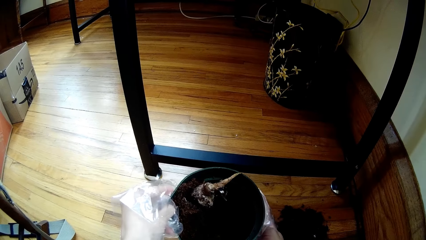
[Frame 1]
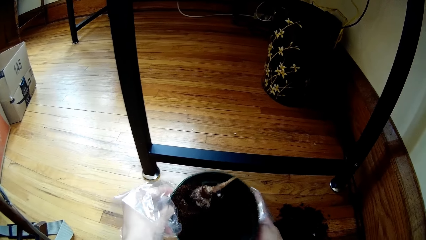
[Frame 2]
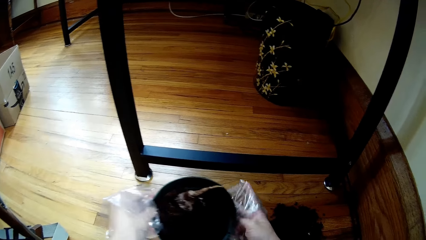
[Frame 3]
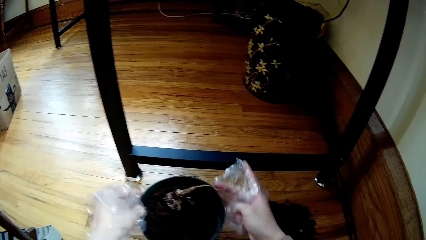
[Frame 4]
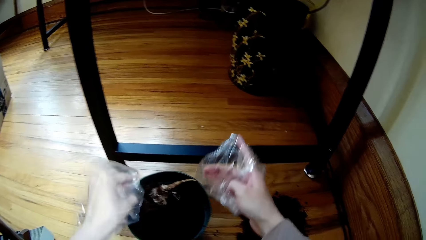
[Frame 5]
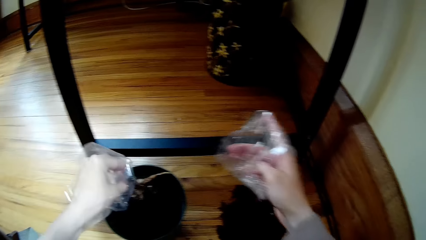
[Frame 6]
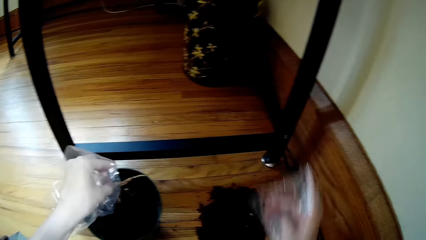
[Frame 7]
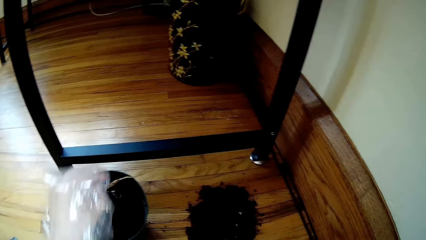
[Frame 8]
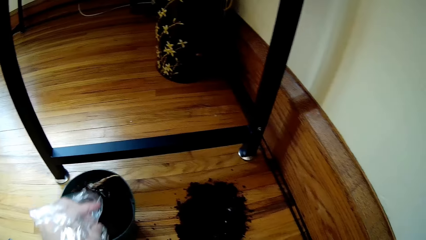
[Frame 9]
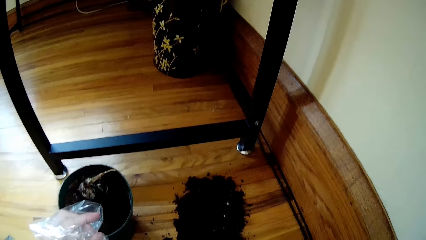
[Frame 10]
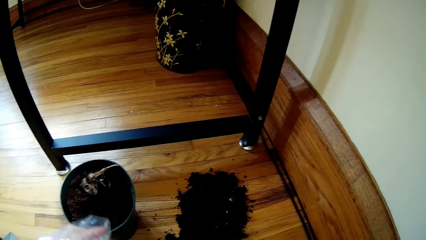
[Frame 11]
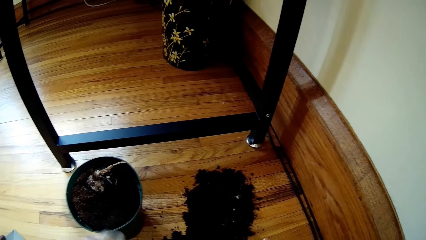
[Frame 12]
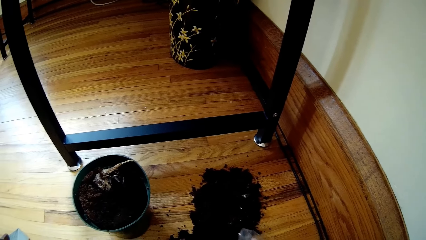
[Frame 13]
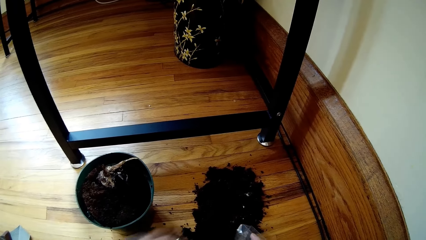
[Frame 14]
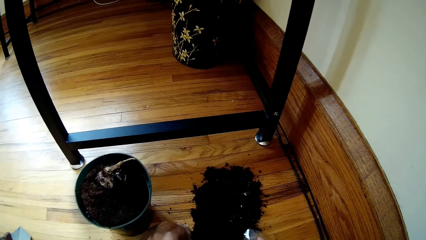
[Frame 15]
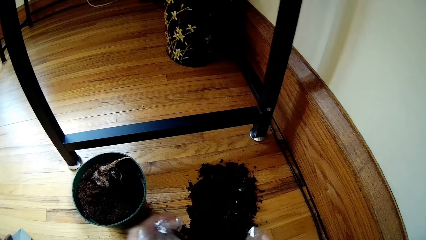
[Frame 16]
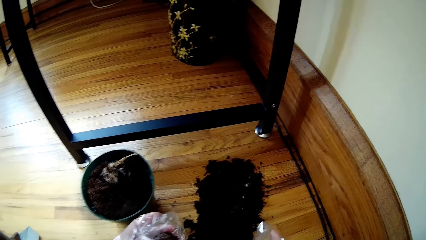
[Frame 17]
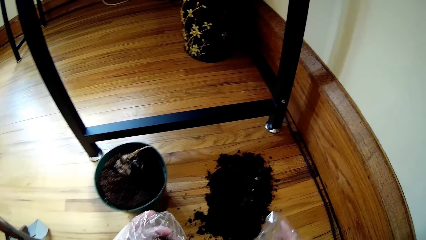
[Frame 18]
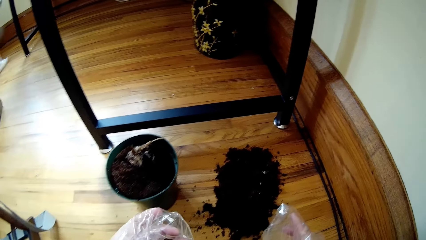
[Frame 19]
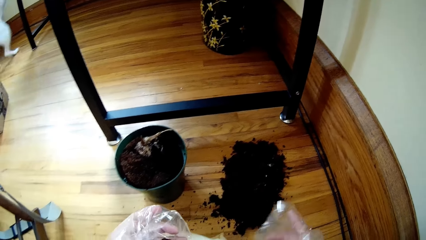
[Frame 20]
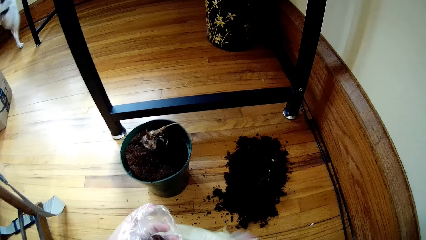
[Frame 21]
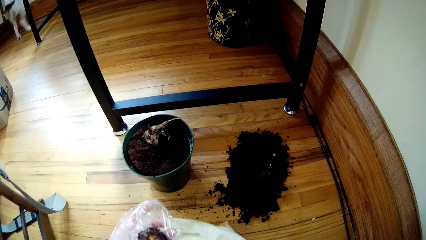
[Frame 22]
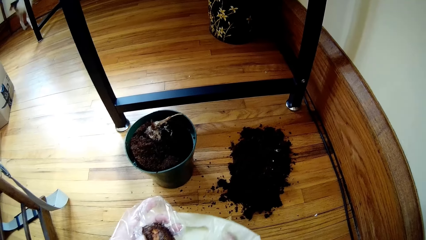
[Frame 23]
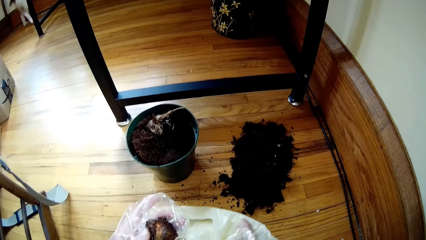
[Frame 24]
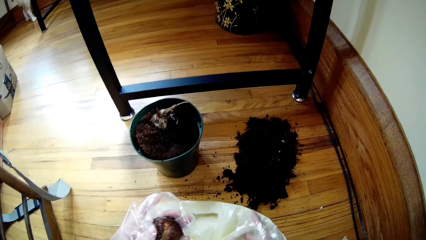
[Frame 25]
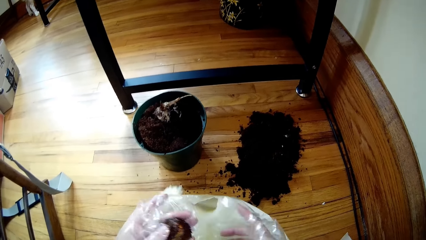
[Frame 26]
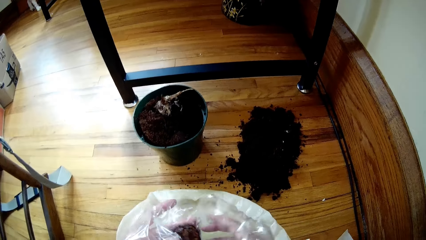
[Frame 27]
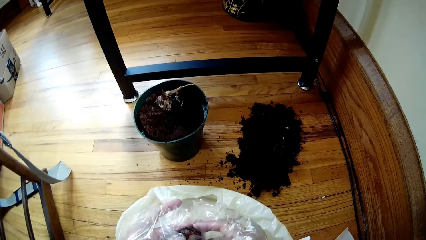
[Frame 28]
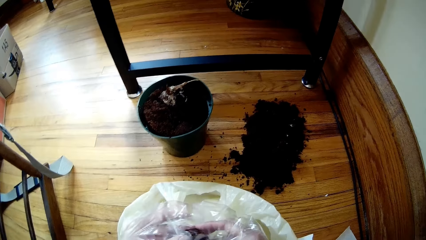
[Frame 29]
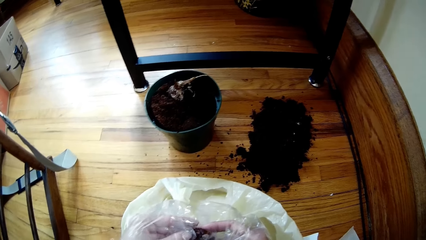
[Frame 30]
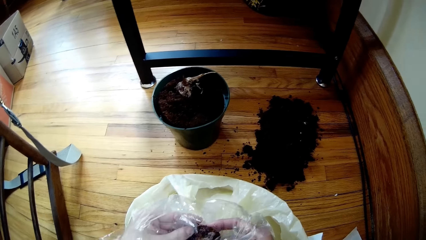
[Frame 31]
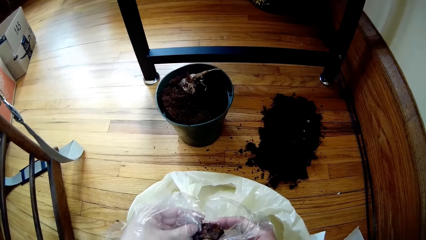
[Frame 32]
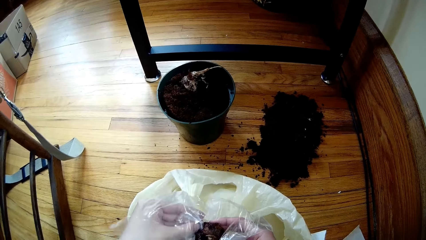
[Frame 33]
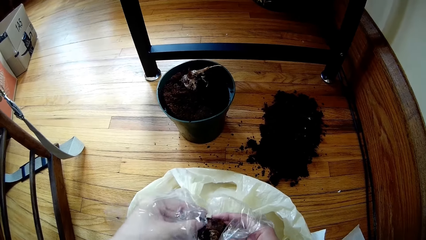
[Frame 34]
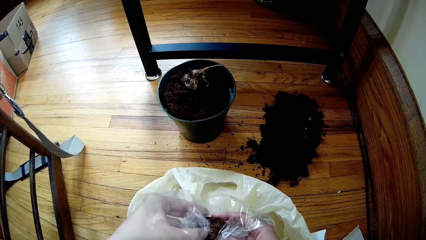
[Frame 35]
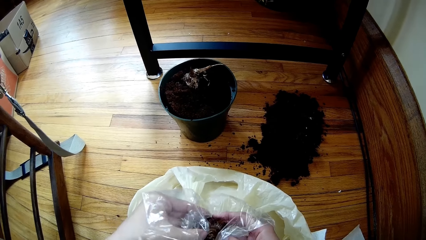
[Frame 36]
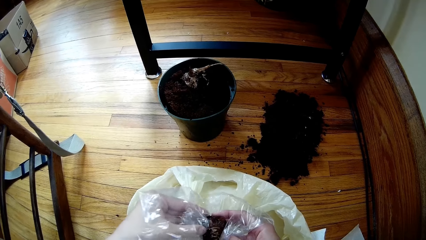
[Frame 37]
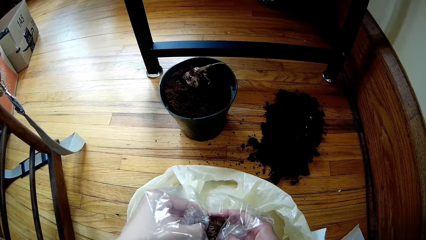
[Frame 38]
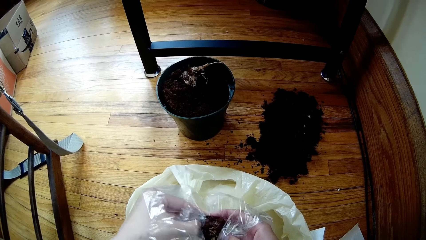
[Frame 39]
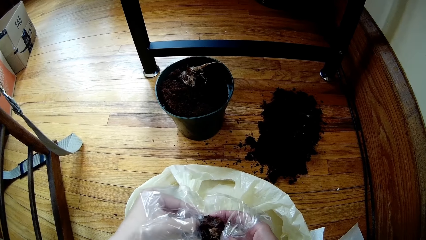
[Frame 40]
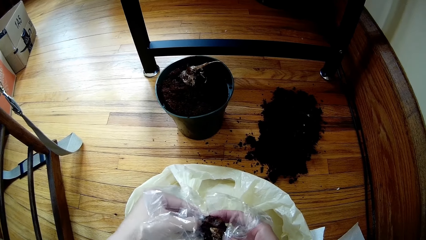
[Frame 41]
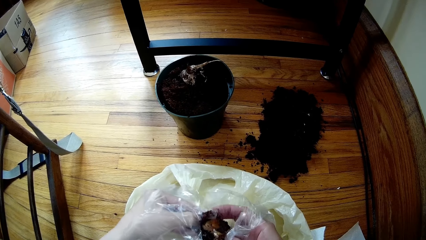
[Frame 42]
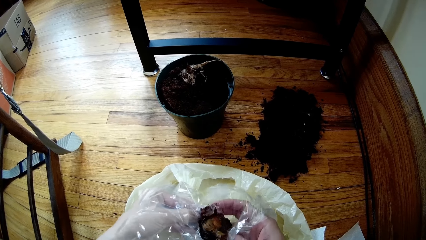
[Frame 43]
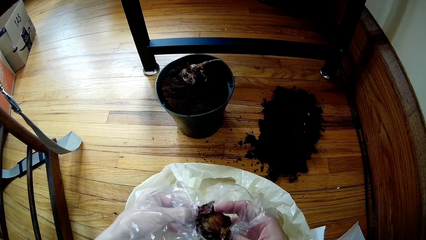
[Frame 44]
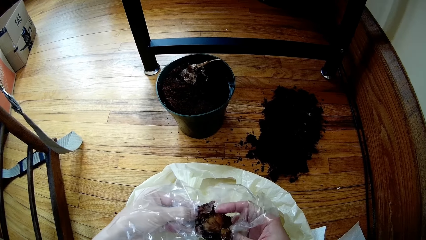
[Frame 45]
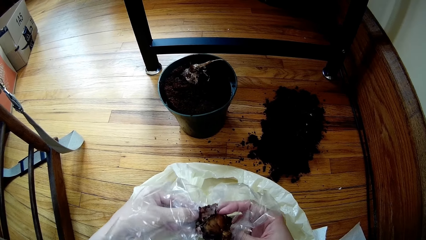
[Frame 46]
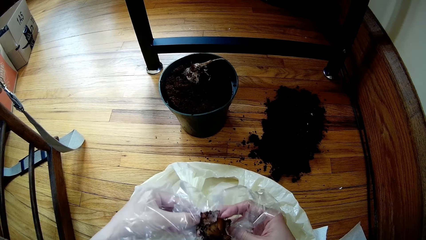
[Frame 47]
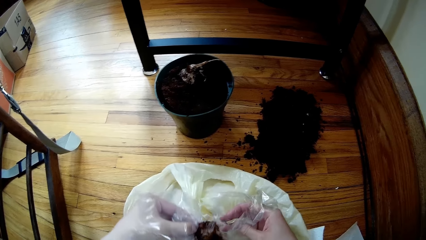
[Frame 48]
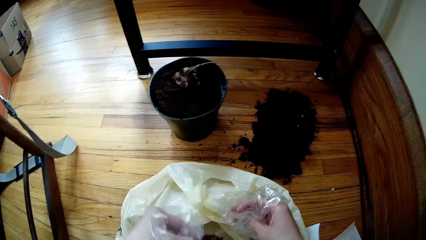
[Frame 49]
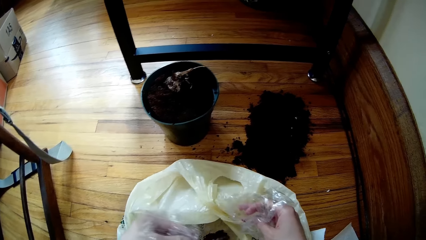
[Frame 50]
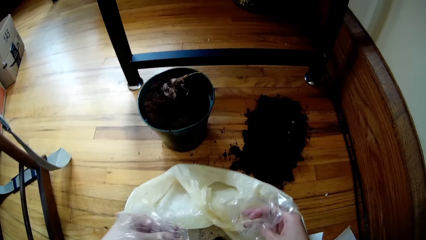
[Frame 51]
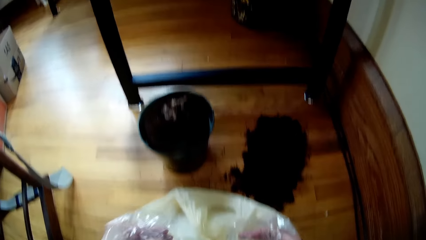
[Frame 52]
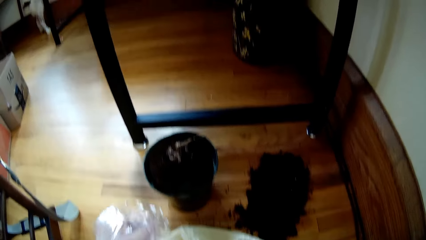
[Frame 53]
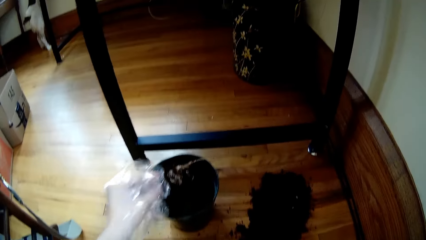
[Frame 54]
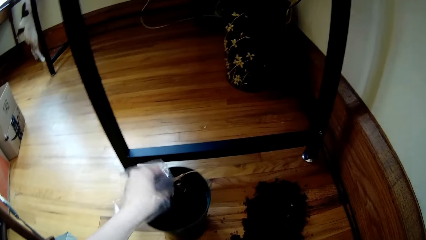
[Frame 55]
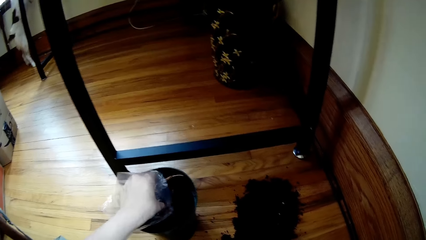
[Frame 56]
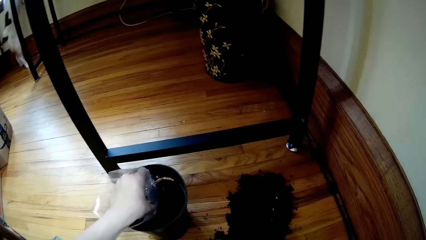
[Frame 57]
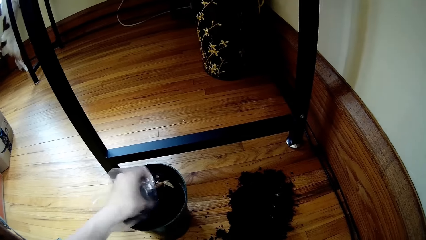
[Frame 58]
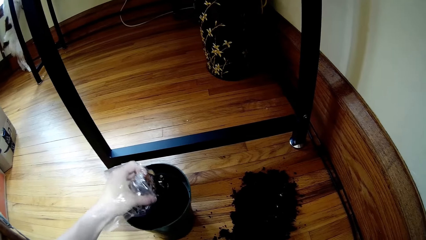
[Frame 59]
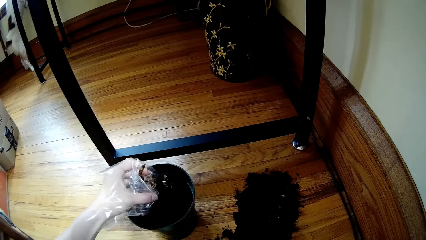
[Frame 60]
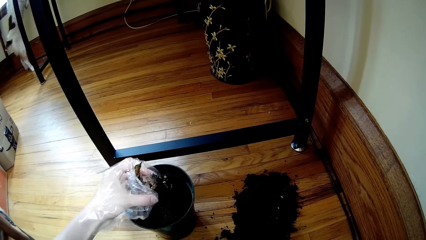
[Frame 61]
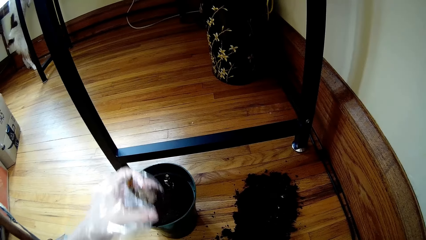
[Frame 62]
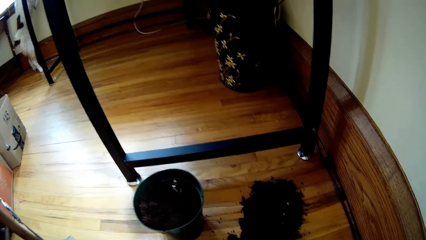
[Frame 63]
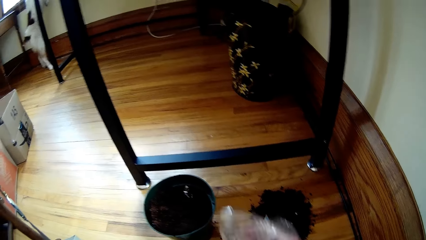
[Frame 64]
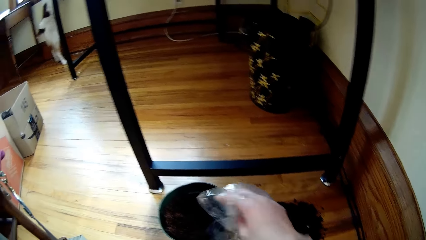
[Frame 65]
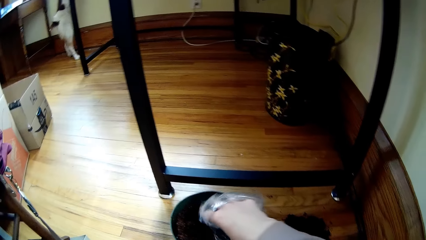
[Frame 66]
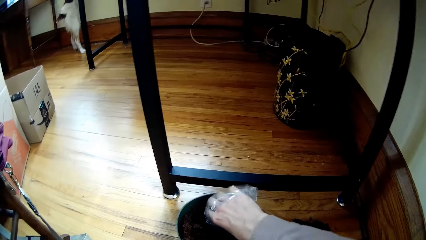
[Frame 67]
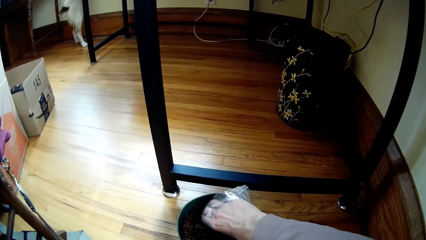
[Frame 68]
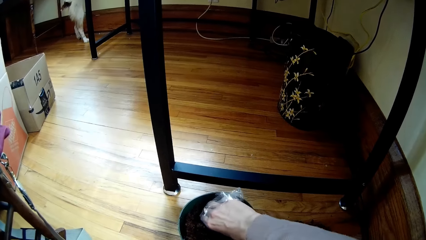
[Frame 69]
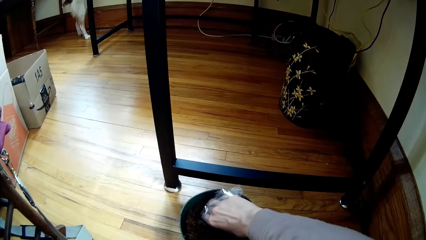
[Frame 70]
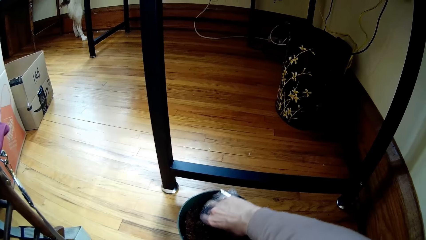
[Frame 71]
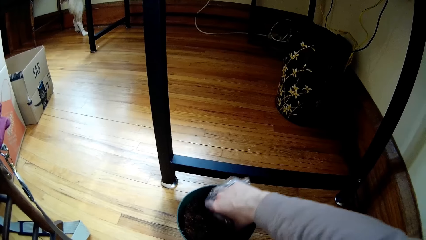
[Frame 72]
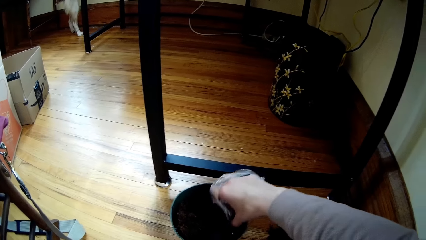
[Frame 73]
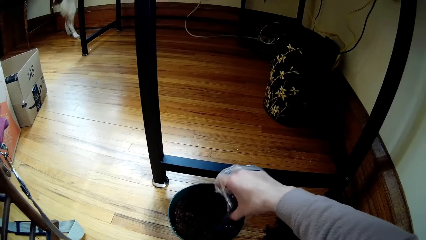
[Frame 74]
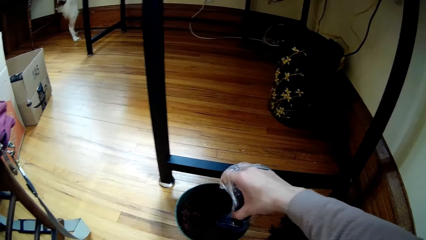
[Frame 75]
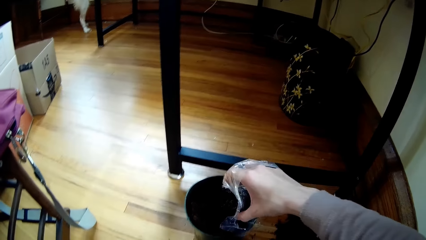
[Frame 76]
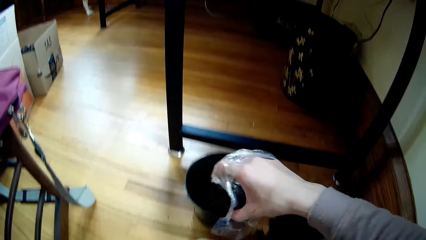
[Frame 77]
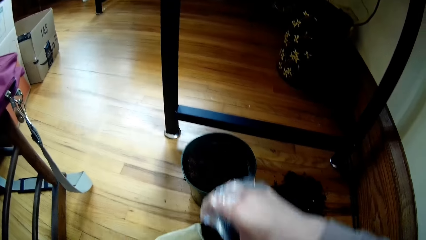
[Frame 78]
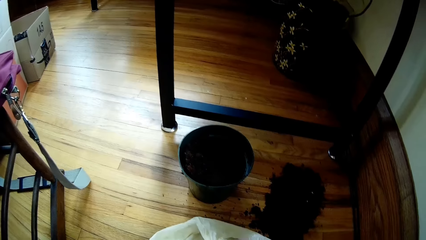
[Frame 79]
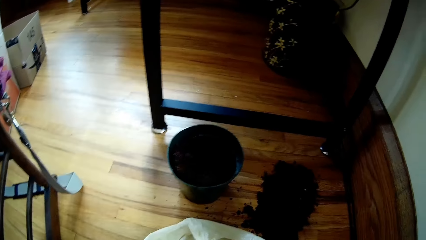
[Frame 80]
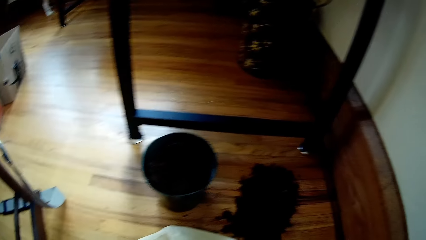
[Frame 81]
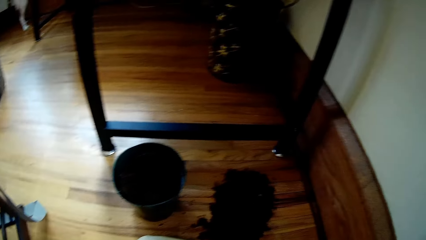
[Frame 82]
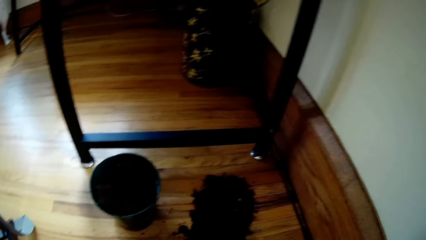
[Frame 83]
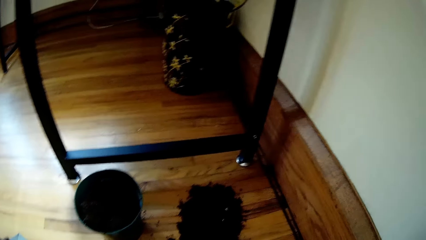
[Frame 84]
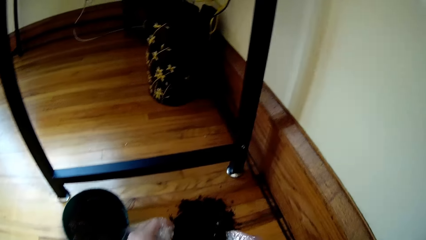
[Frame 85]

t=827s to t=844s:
The camera wearer drops the bucket on the floor with both hands. She picks up a root of a plant from the floor with her left hand. She holds the plant, peels the plant. She drops the root of the plant in a nylon bag with her left hand. She picks up a root of the plant from the bucket with her left hand. She takes soil from the bucket with her right hand. She picks the plant.
